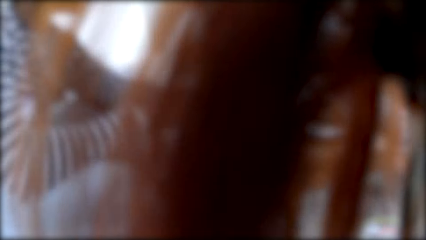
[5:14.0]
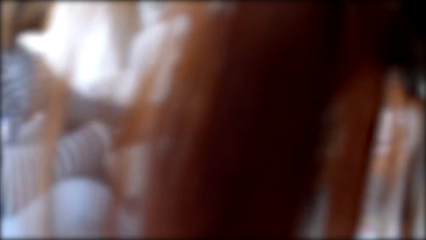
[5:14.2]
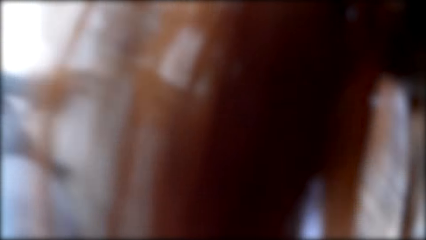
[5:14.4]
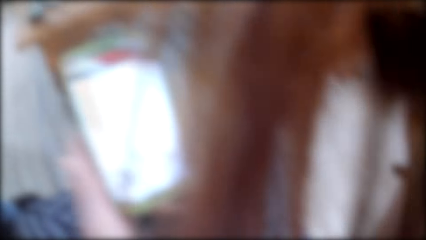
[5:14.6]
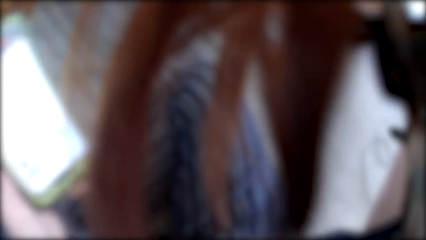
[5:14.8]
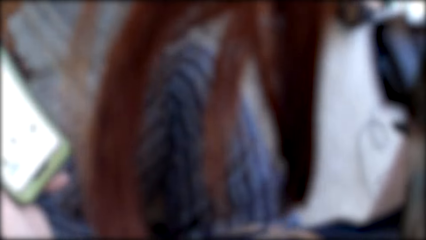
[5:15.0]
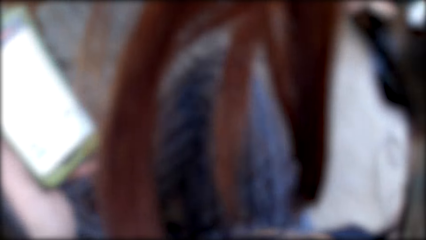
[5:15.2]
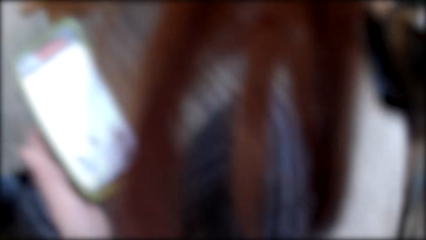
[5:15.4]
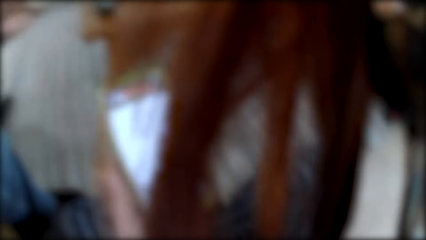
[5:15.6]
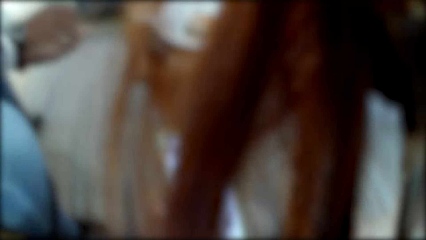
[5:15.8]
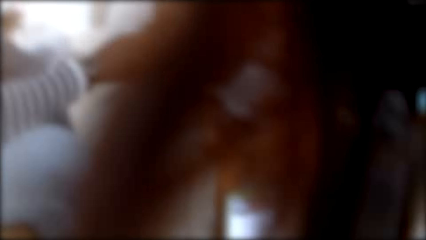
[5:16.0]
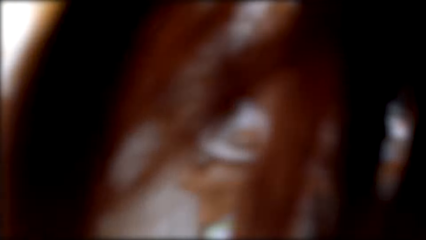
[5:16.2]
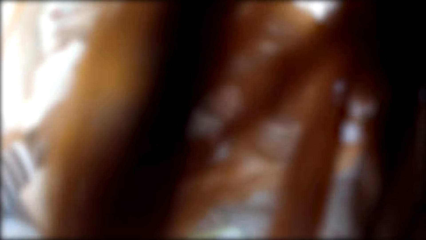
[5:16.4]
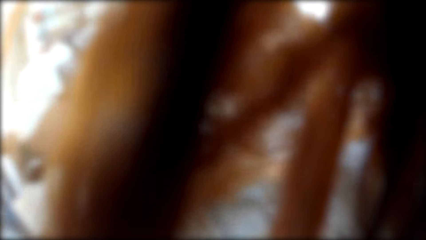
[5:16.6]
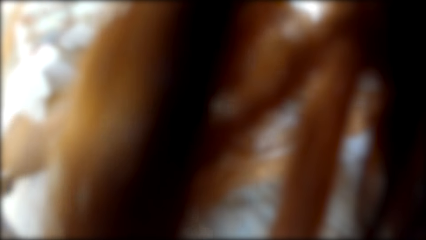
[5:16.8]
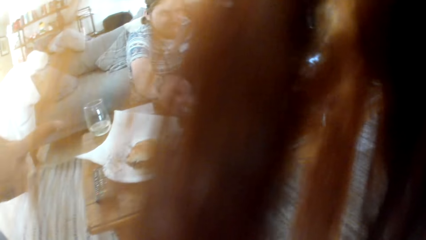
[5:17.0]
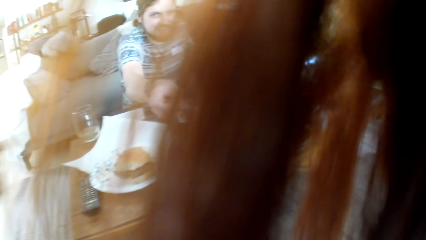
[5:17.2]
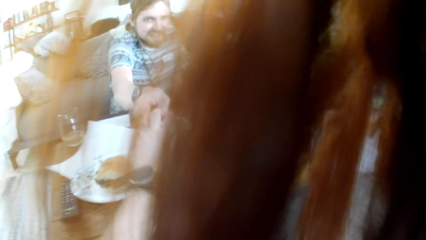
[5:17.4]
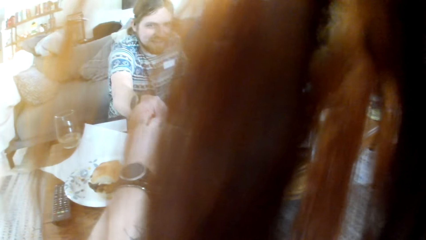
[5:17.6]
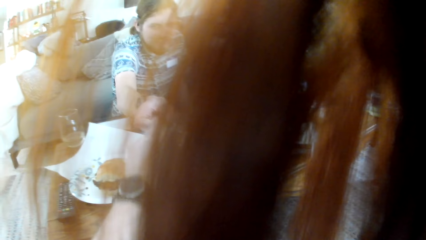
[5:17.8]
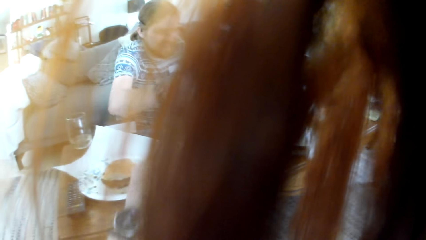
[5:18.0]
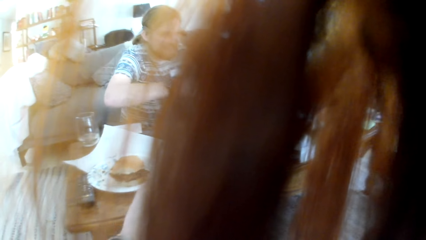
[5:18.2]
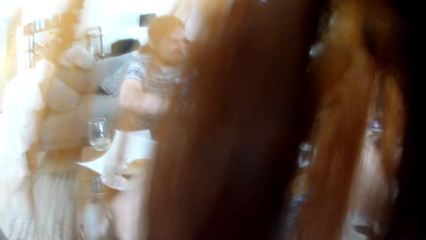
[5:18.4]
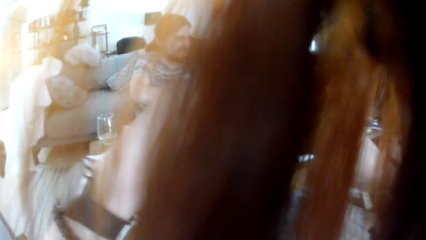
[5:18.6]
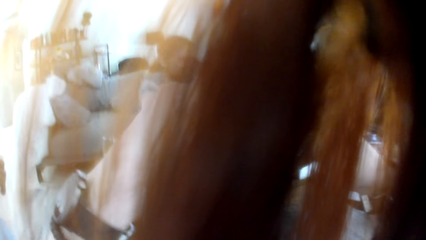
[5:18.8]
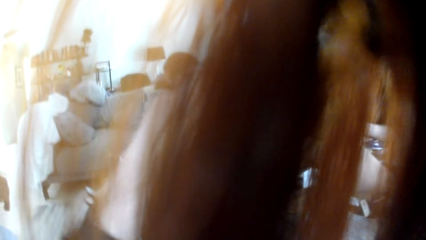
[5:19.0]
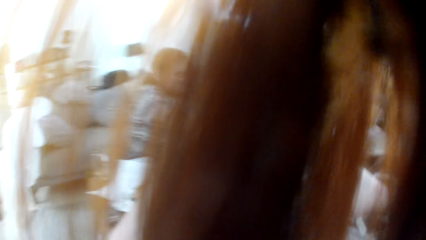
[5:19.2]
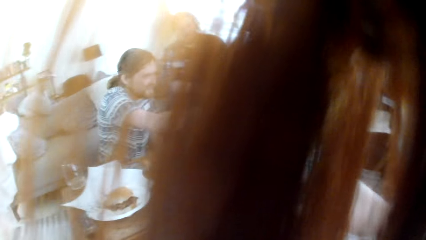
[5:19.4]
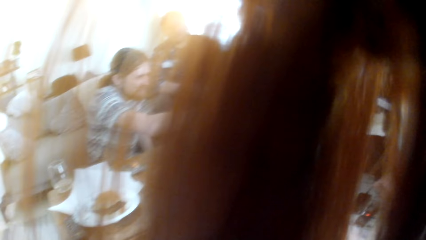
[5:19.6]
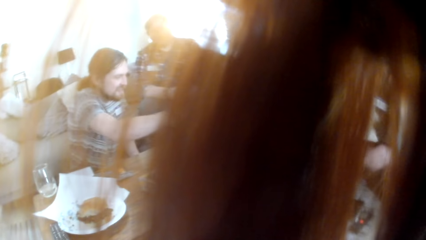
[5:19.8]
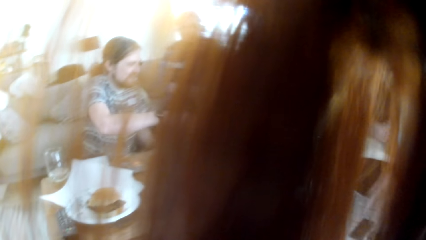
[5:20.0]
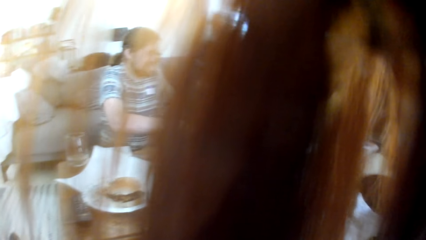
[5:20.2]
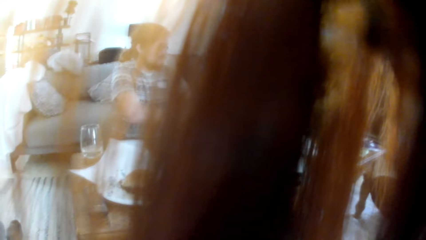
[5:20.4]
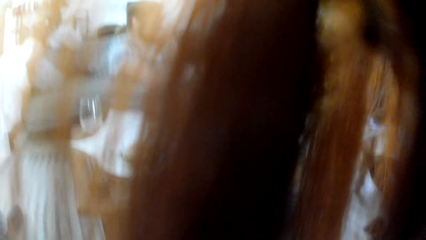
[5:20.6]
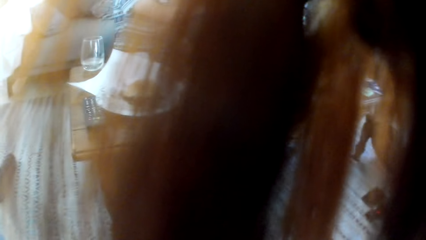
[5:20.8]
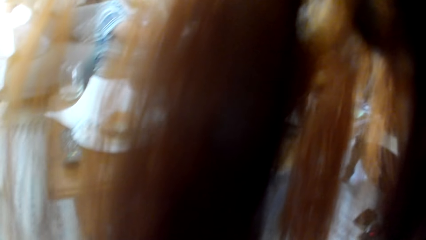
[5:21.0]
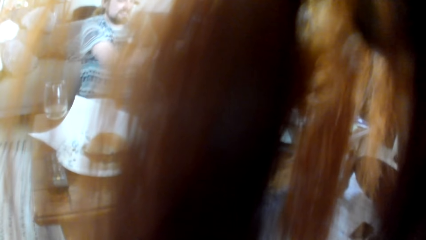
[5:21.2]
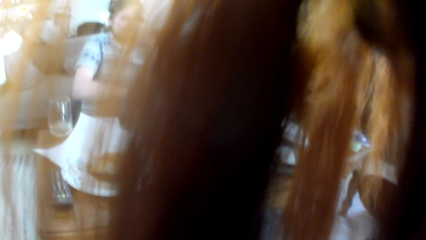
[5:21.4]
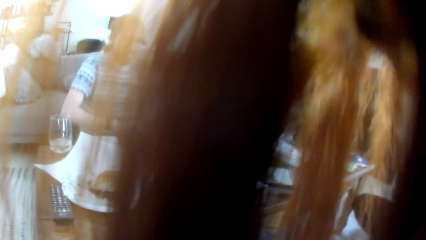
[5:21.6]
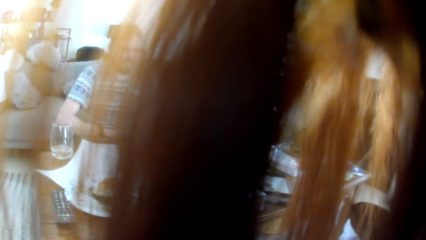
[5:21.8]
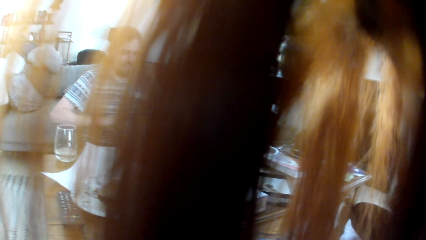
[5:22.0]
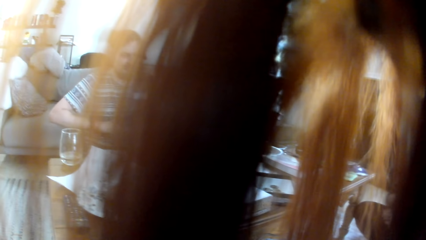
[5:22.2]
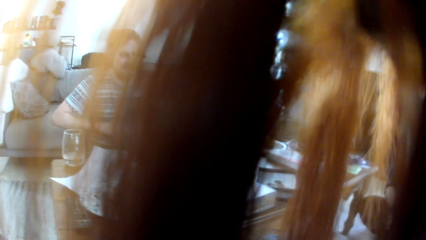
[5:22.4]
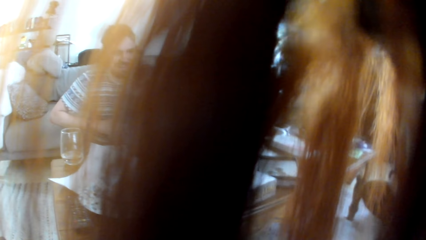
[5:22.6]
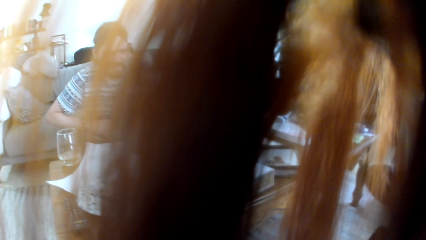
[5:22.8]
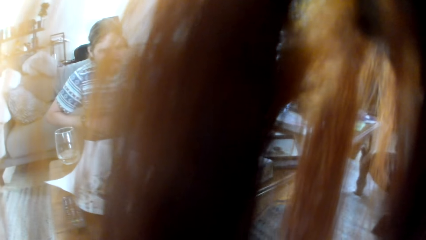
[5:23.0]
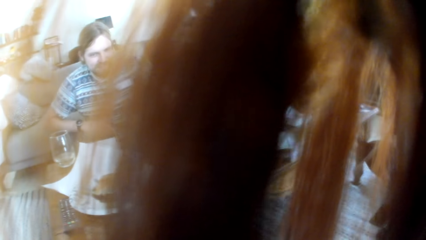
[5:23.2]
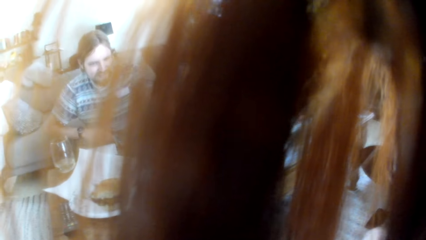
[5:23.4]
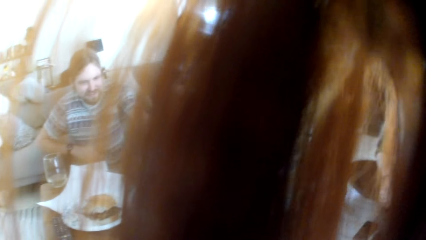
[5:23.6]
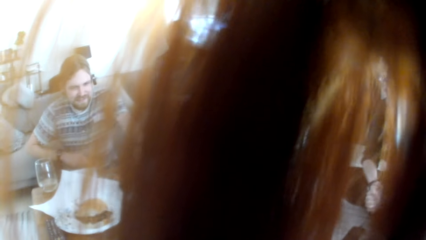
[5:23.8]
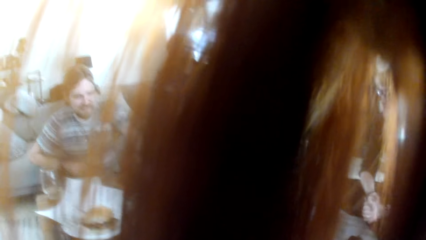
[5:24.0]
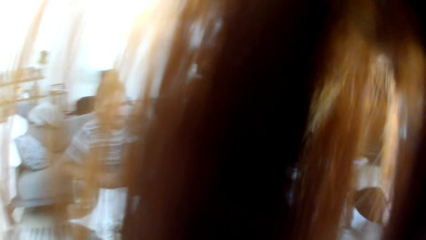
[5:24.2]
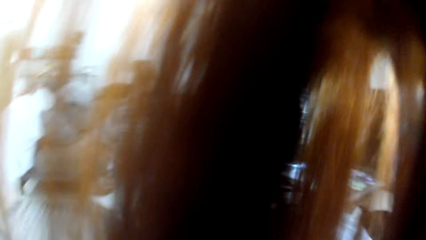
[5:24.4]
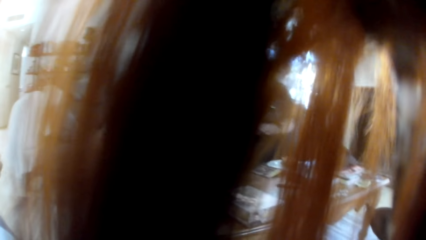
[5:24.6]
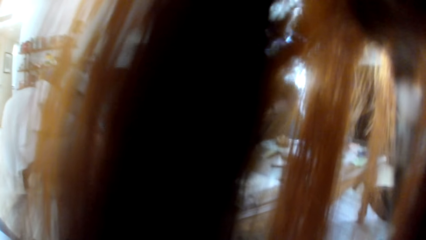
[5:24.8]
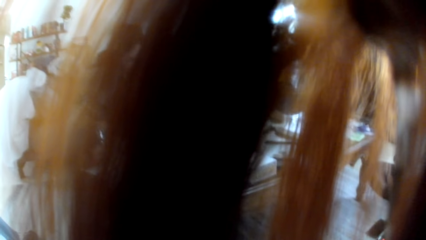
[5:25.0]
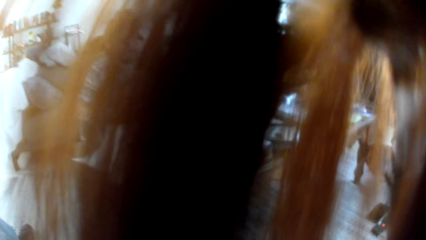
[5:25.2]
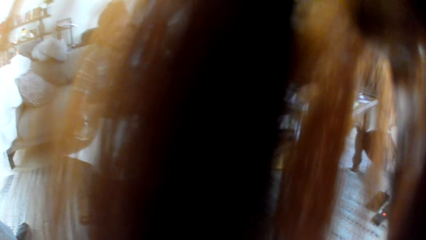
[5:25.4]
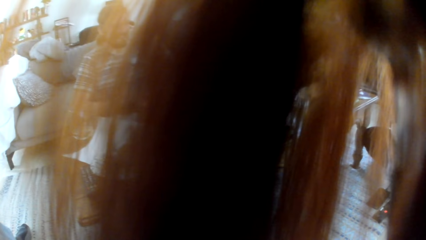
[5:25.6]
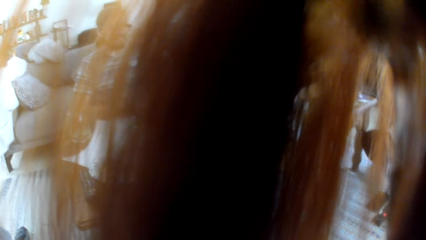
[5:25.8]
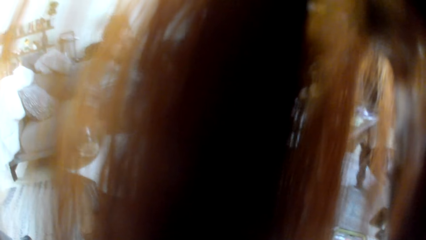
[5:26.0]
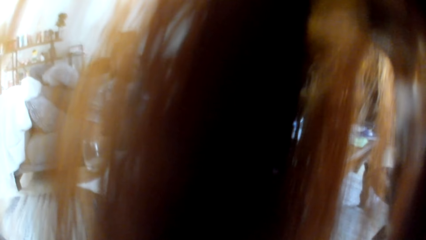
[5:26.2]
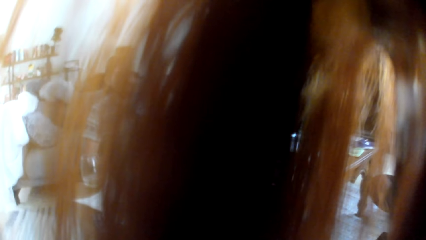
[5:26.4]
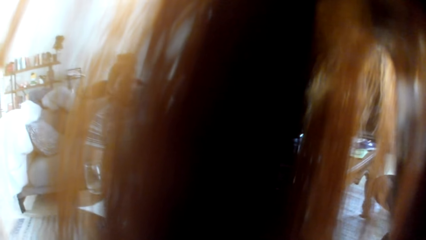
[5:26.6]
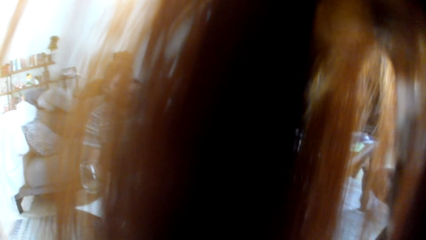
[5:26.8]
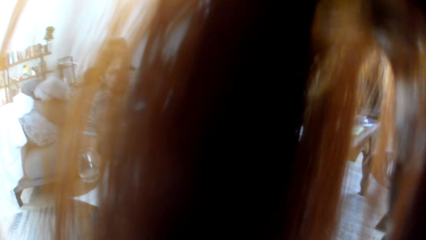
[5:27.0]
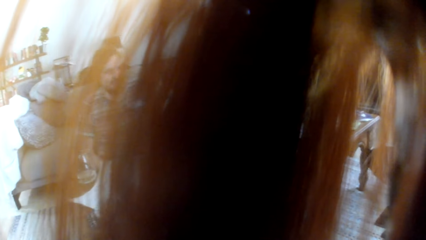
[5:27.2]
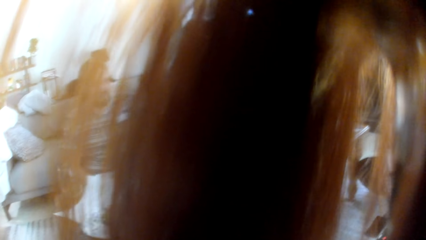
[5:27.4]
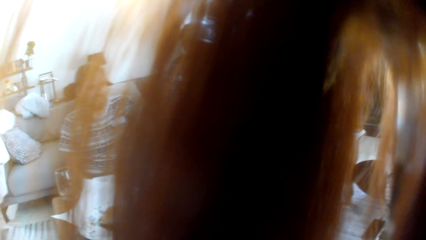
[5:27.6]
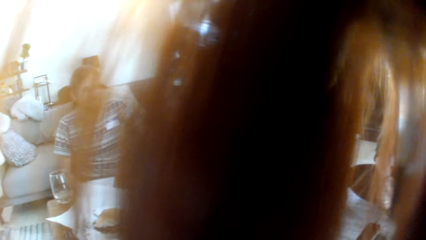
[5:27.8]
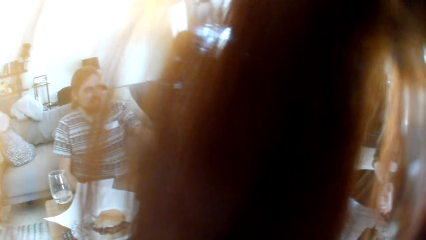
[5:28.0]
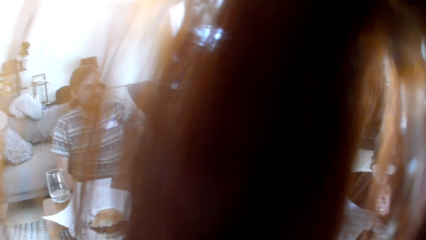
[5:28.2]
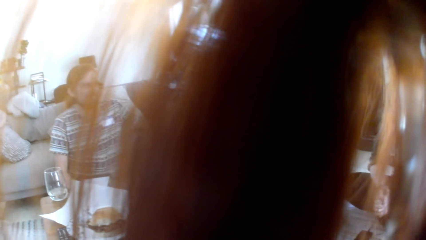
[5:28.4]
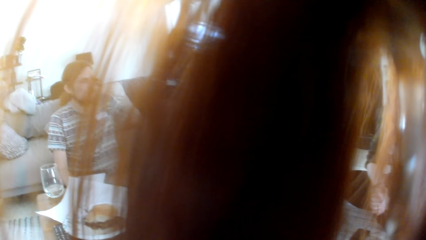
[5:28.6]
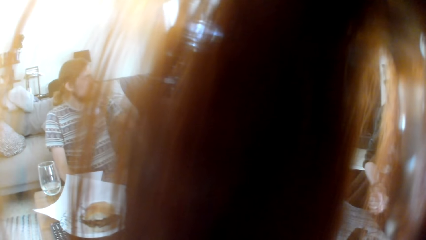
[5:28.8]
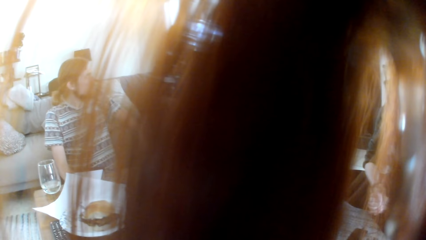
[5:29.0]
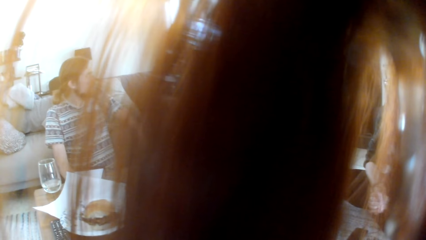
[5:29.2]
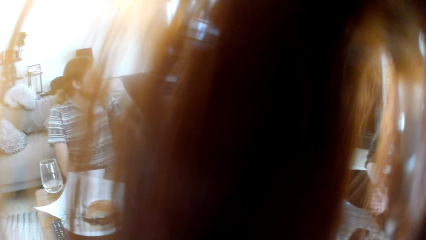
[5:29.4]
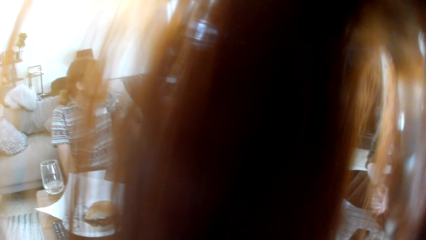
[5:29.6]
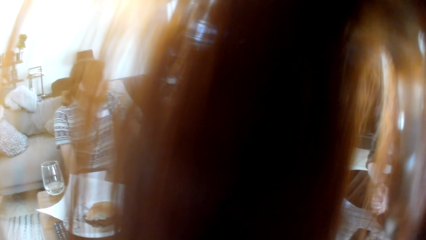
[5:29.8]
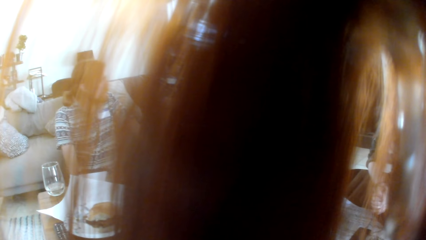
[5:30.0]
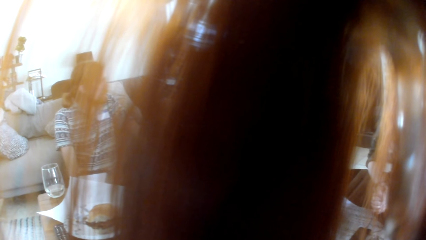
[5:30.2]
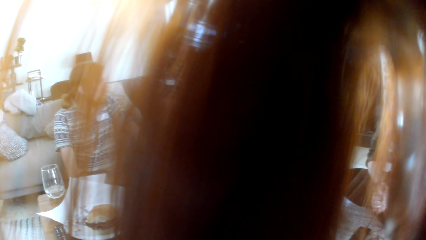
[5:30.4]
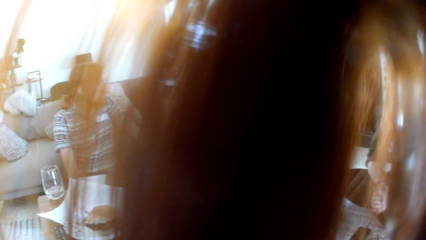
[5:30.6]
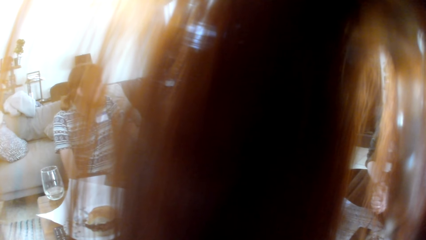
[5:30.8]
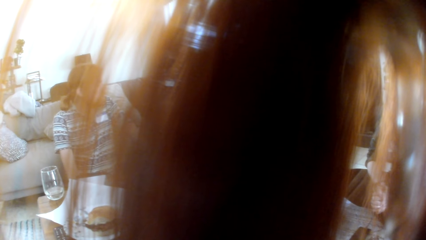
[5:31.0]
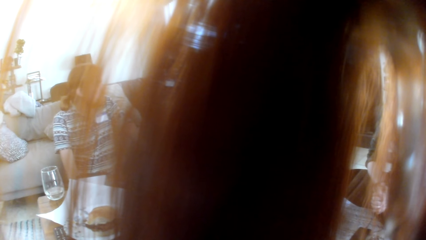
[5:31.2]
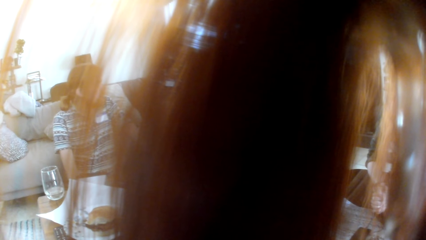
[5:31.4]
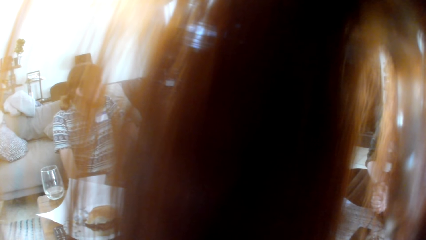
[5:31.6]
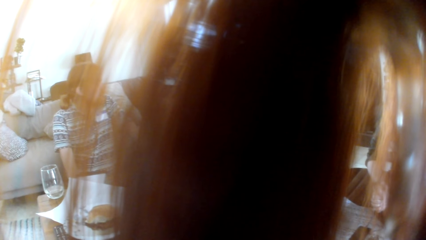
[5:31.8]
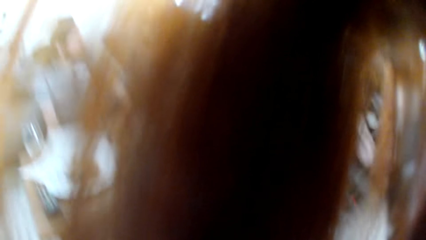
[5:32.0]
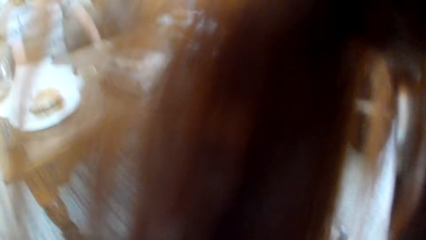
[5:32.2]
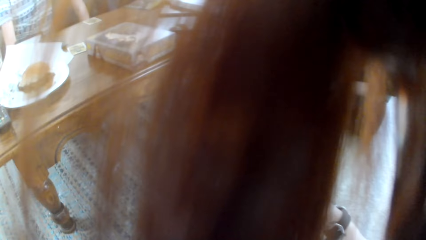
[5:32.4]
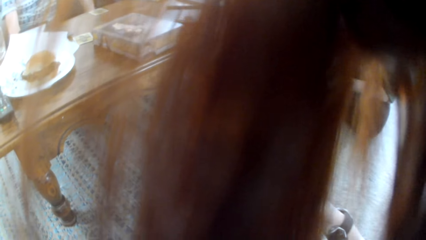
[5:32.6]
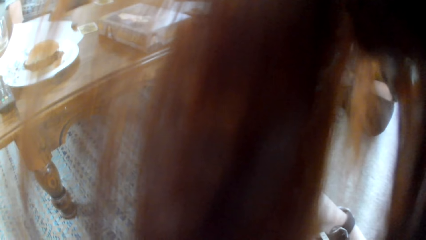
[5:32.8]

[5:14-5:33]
The camera wearer picks the card from a man. The man gives the card to a woman. The camera wearer looks around.
